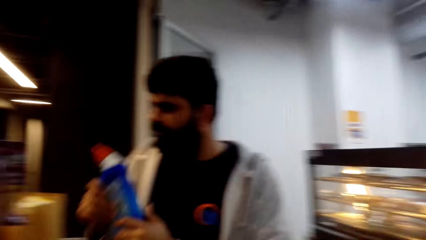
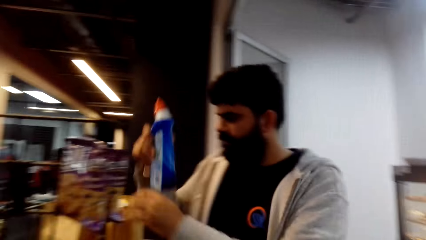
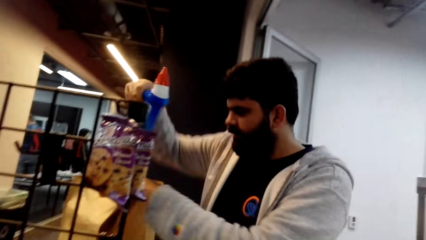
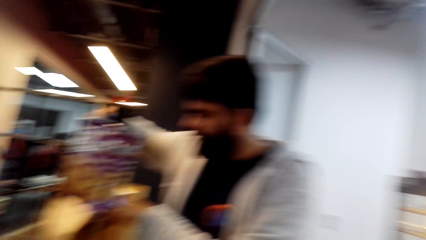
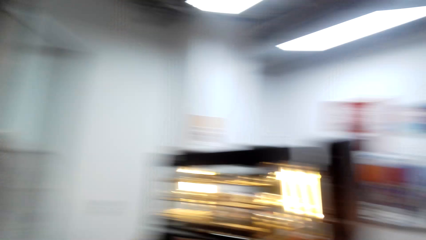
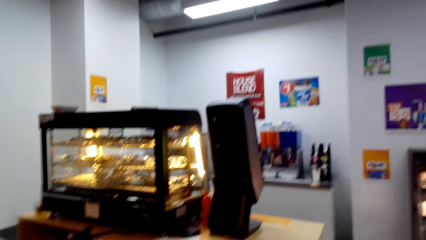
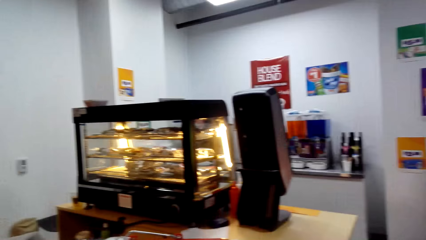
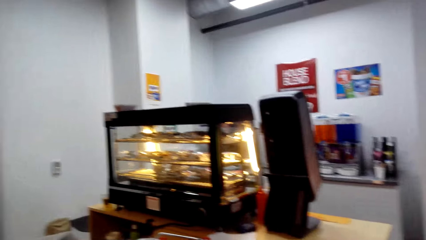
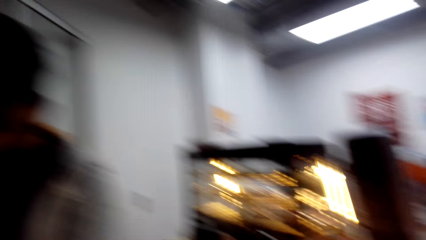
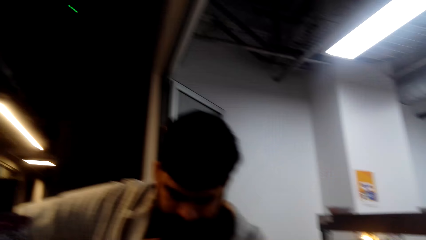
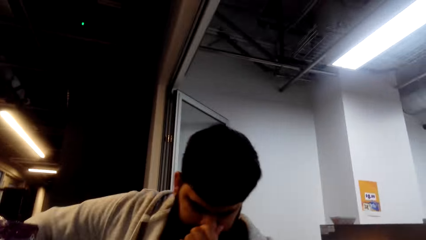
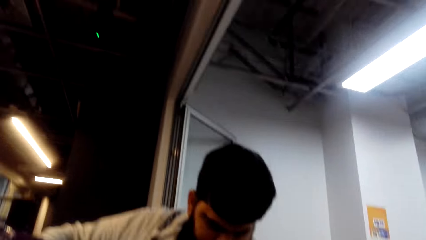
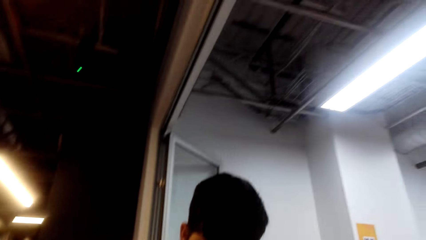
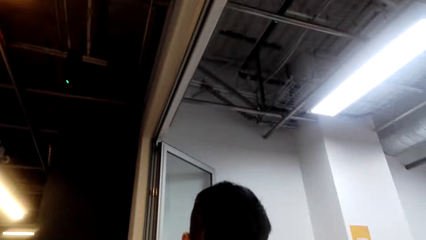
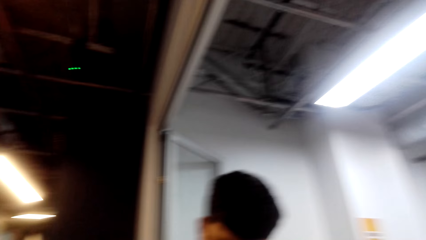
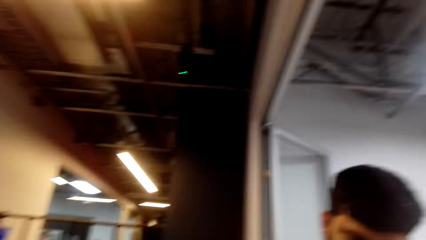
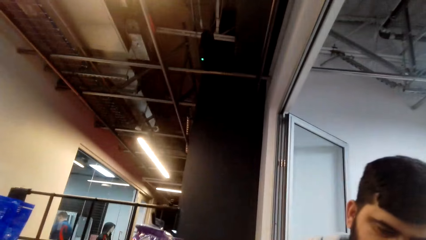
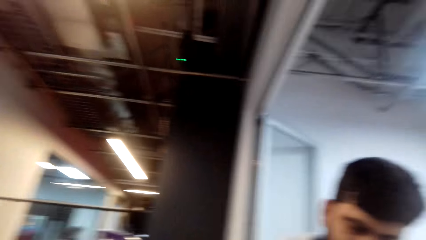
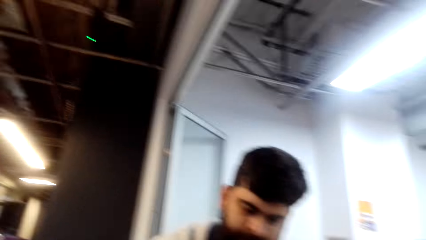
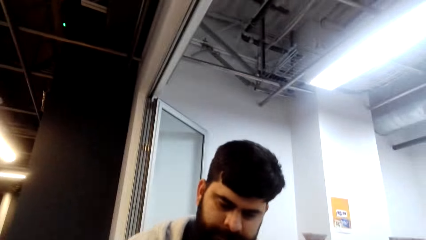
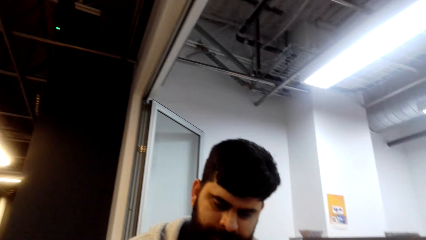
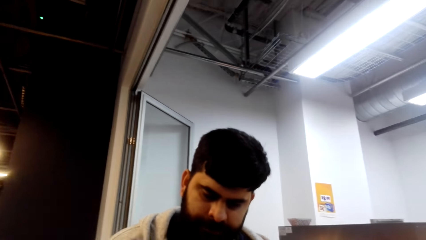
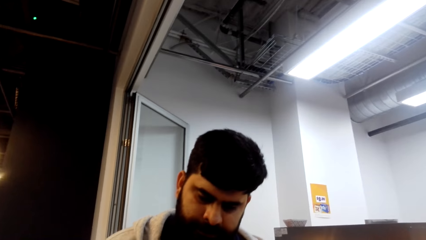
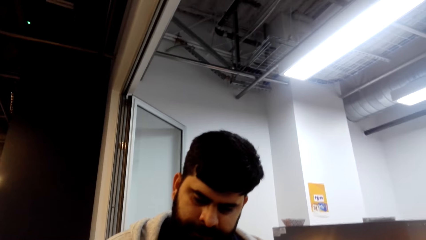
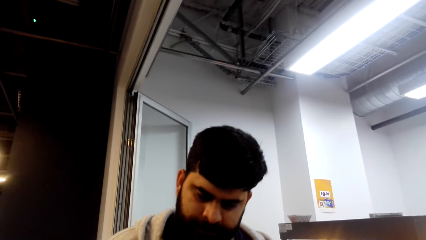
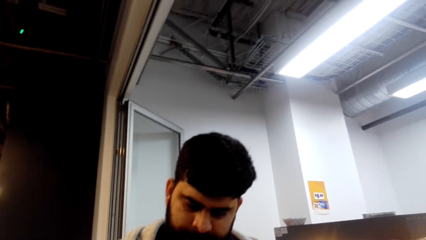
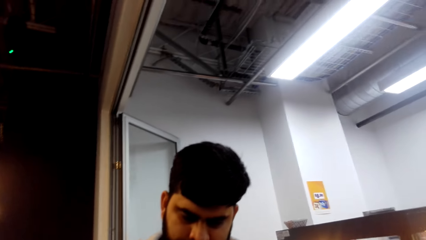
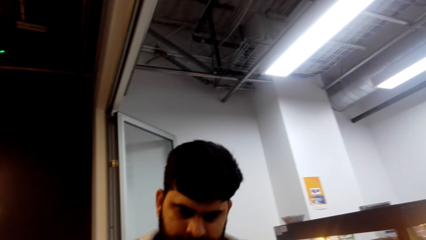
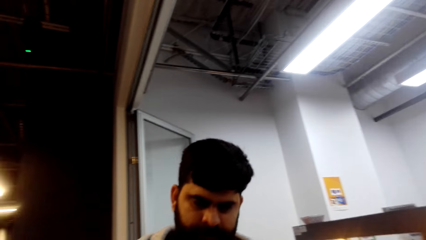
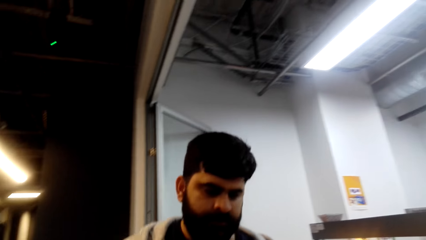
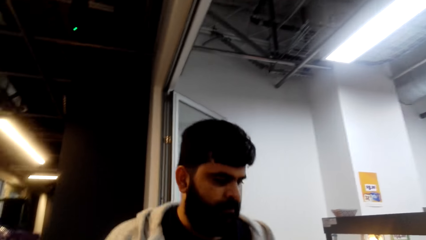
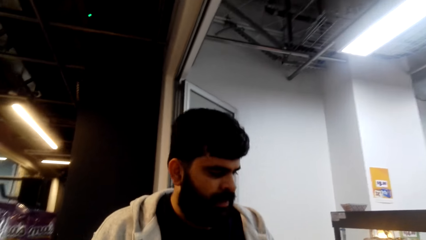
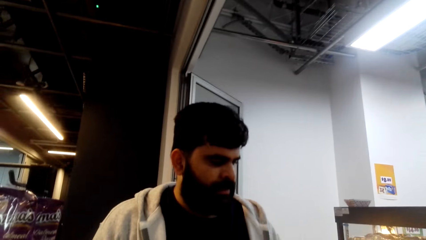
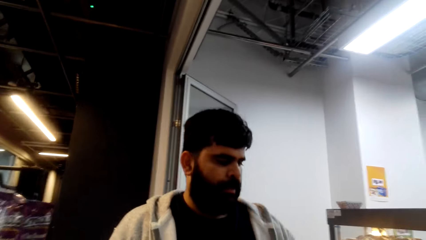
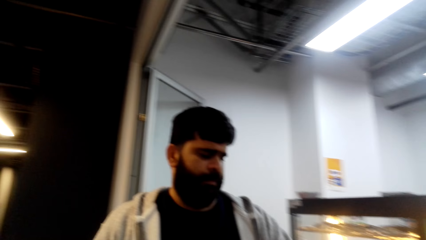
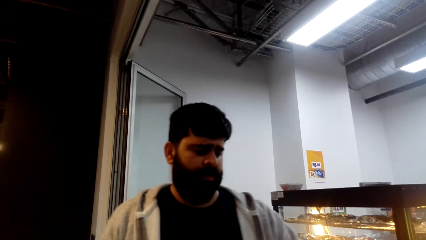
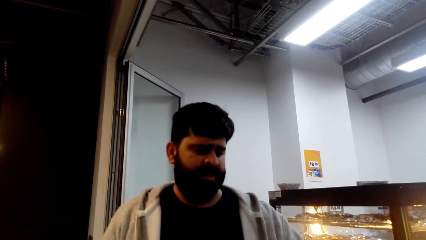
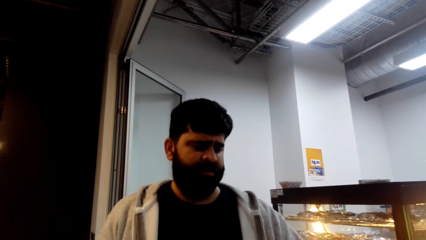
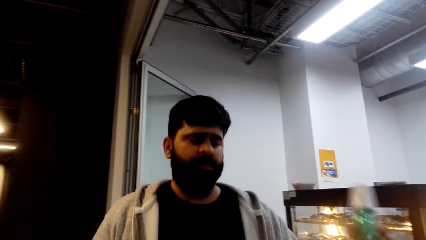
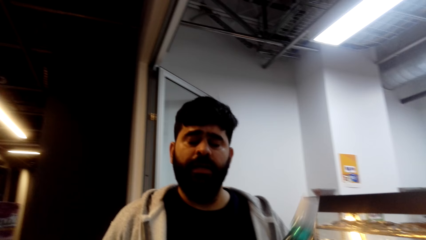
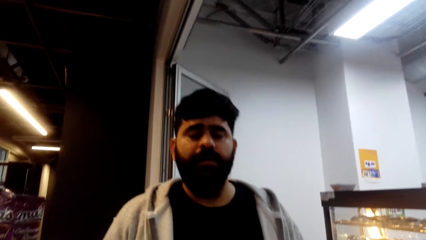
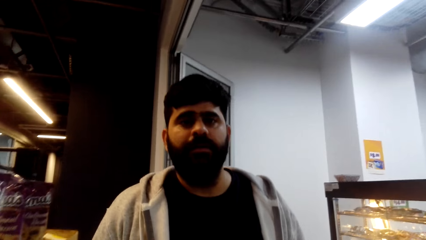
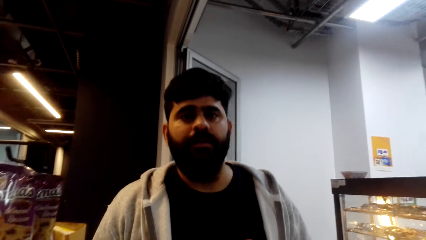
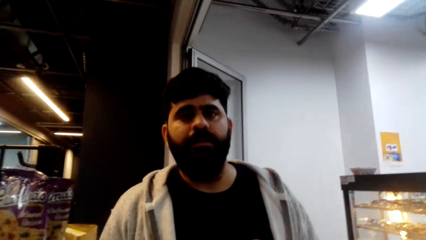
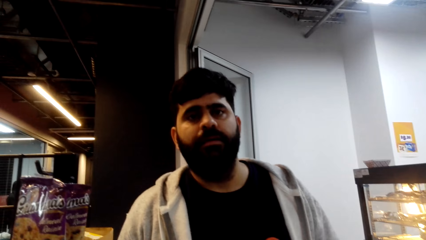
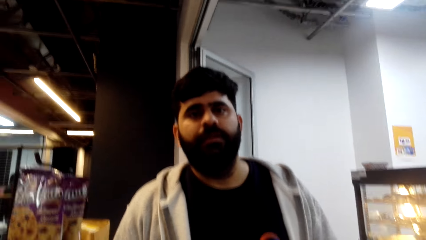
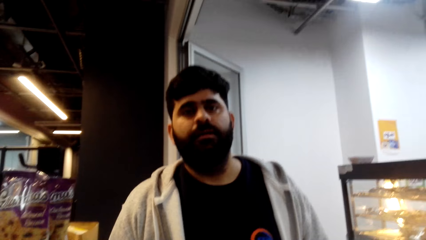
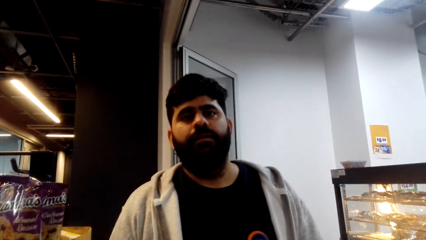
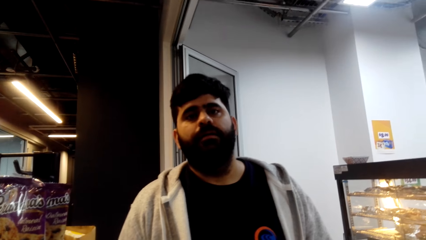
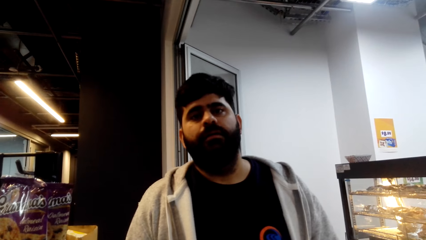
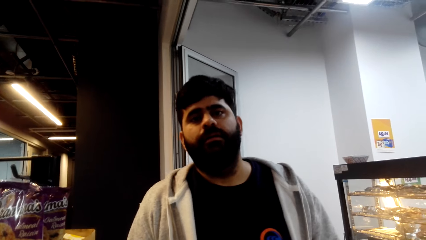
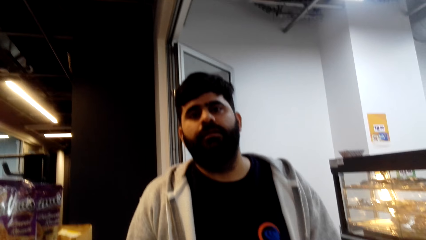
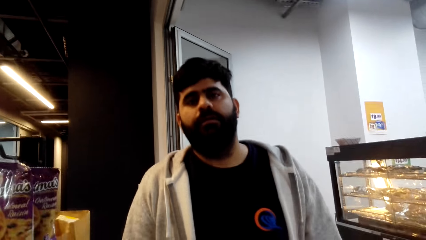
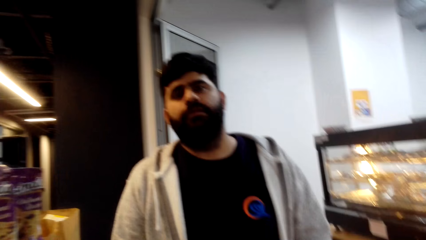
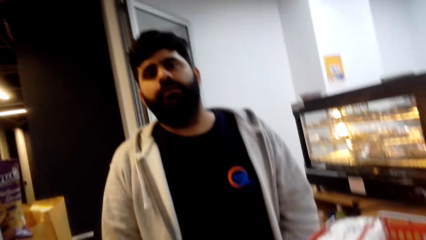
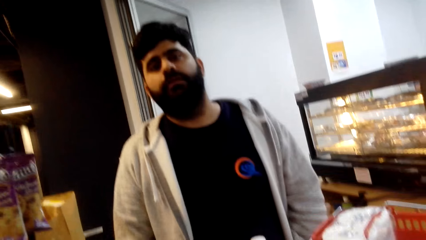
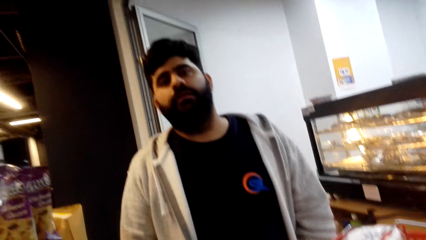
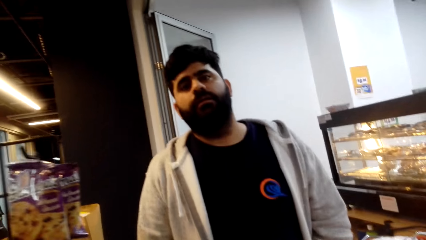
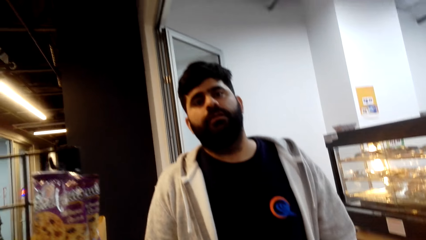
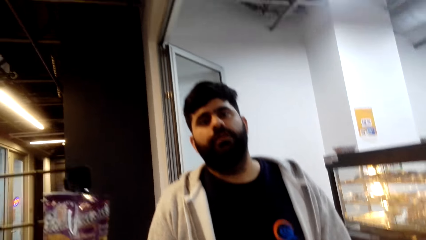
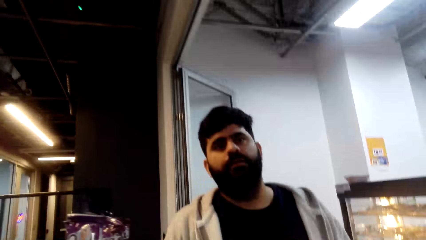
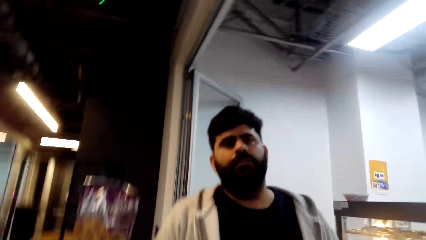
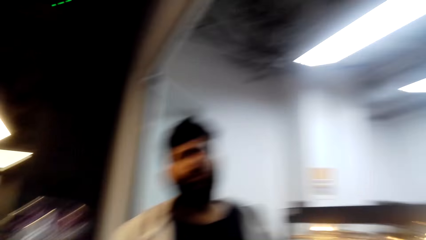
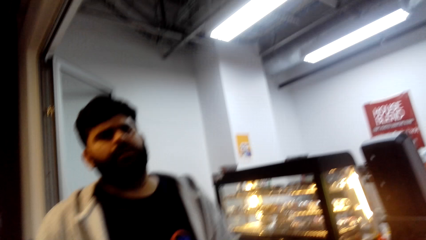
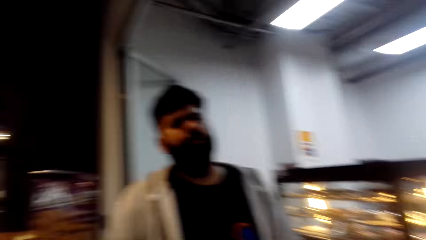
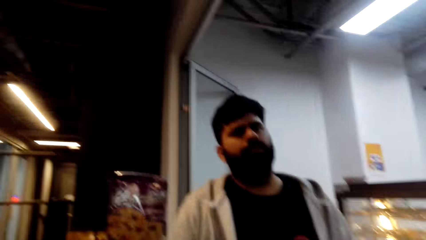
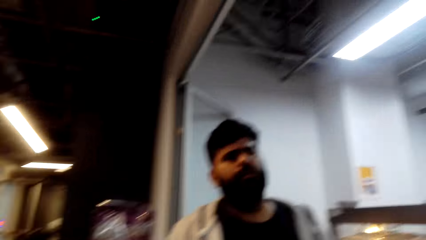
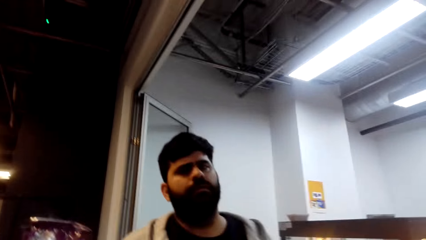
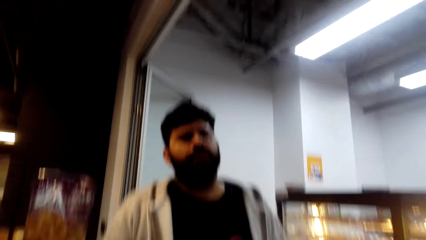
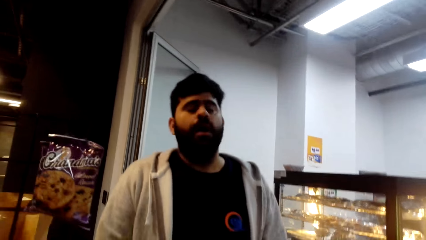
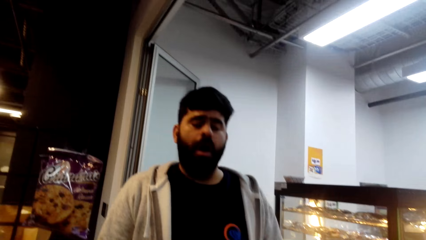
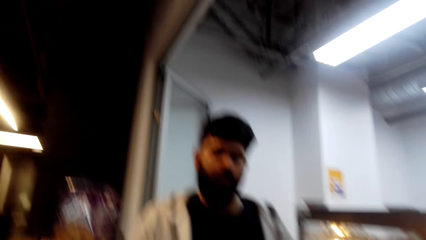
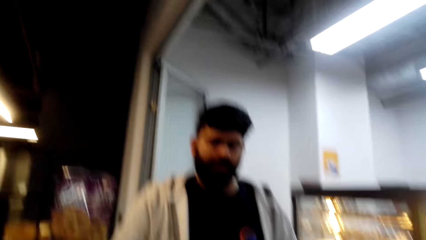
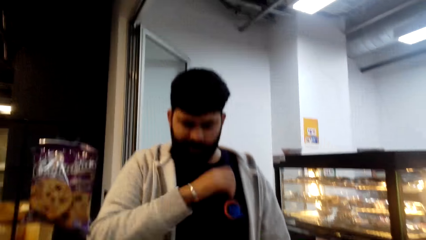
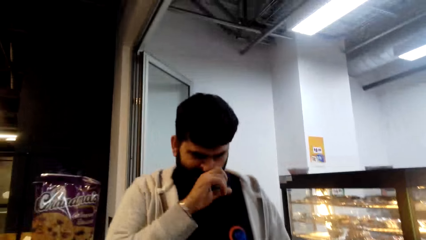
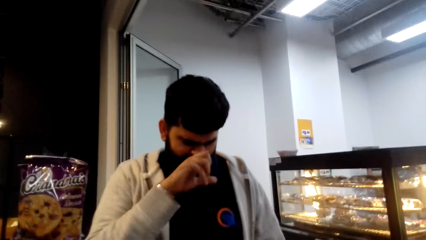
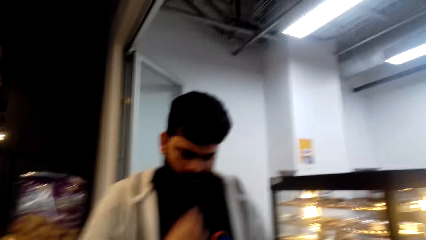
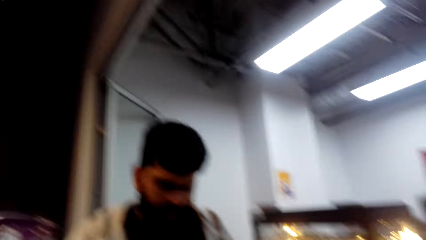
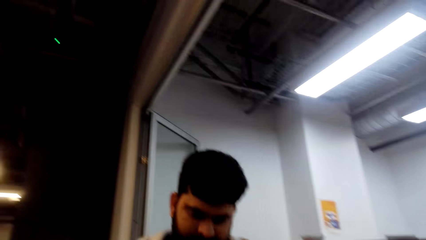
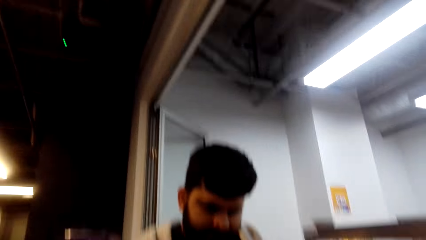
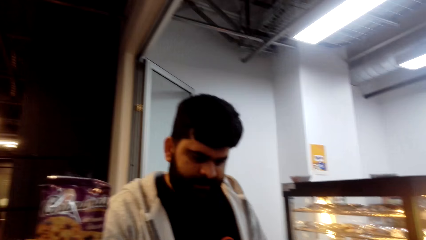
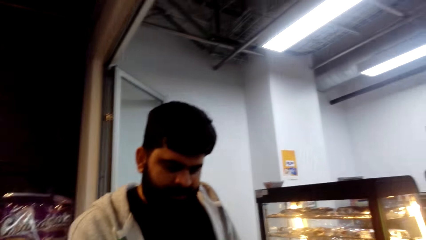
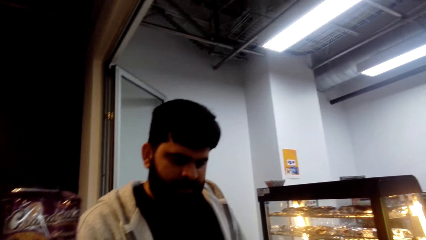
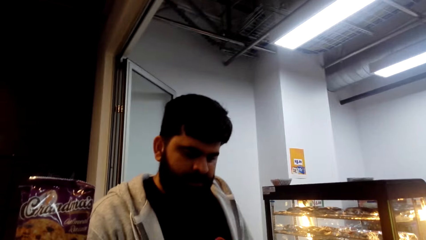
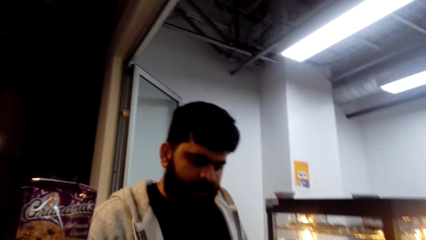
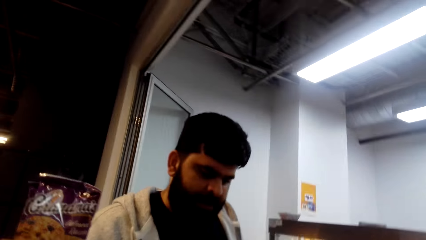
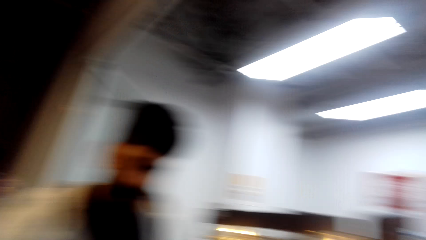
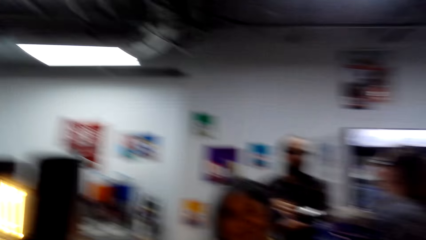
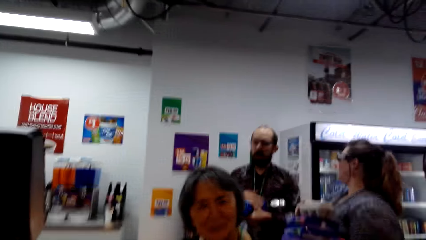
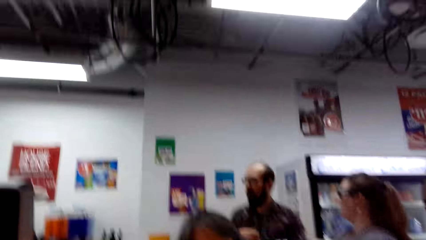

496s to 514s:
A person puts the Clorox for toilet in the shopping bag. The person interacts with the camera wearer. The person touches the nose.
